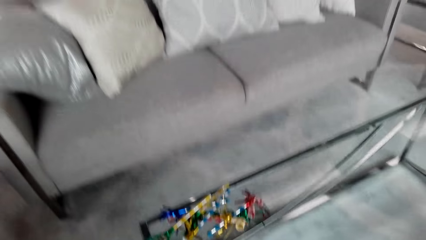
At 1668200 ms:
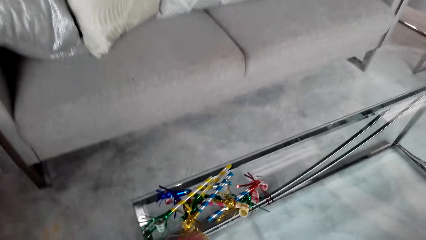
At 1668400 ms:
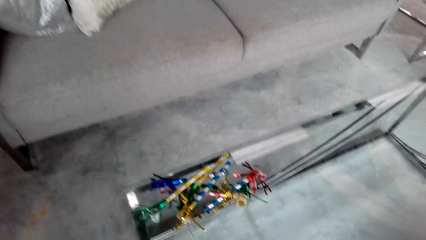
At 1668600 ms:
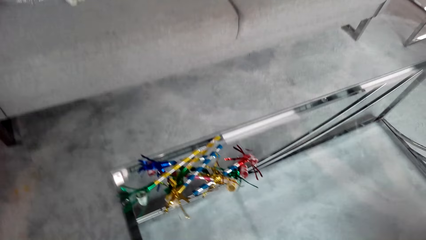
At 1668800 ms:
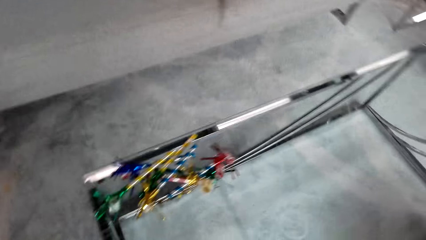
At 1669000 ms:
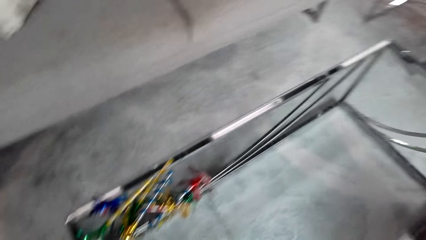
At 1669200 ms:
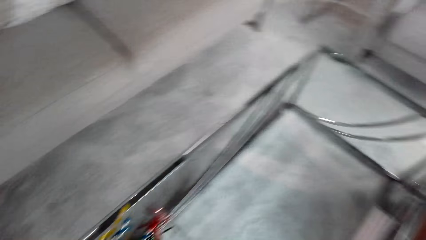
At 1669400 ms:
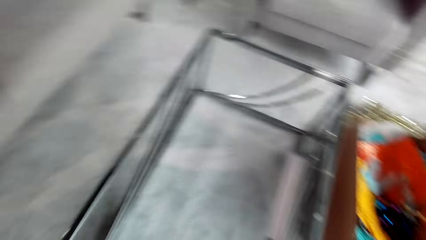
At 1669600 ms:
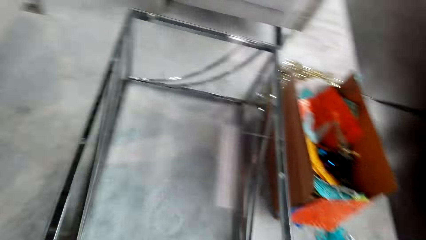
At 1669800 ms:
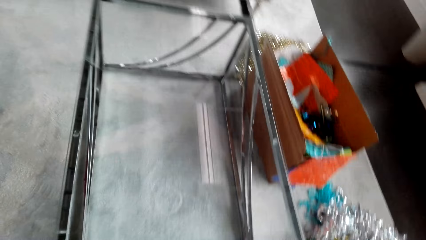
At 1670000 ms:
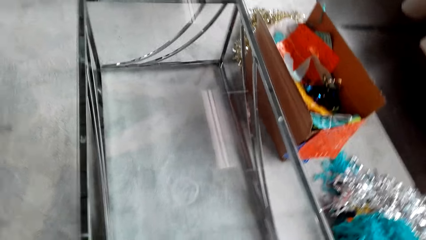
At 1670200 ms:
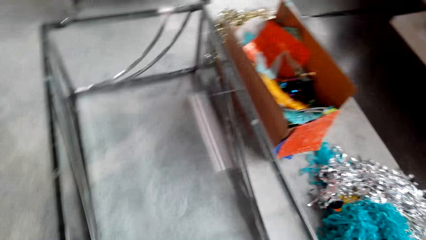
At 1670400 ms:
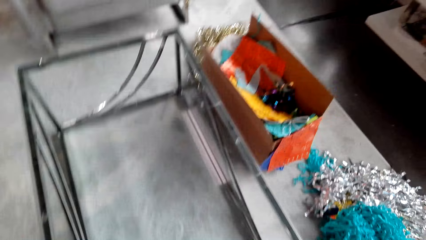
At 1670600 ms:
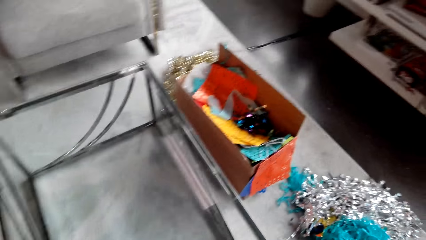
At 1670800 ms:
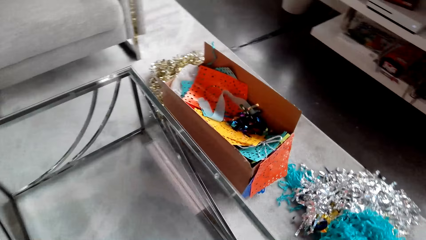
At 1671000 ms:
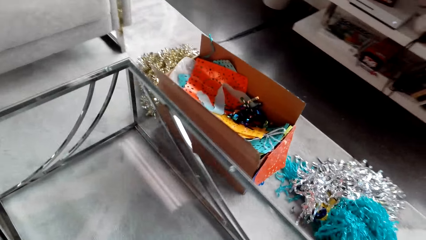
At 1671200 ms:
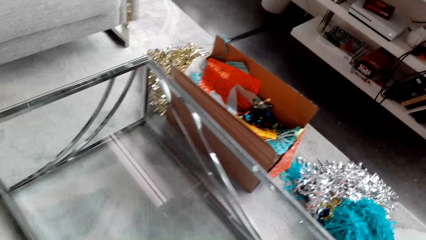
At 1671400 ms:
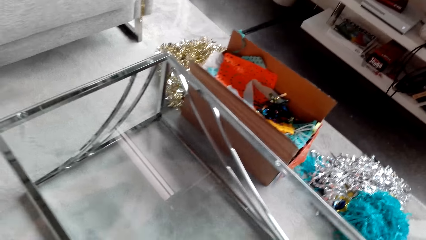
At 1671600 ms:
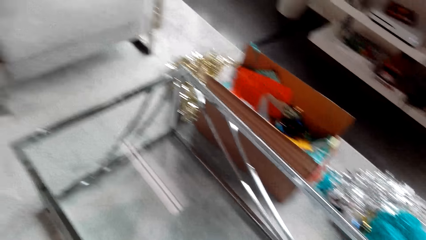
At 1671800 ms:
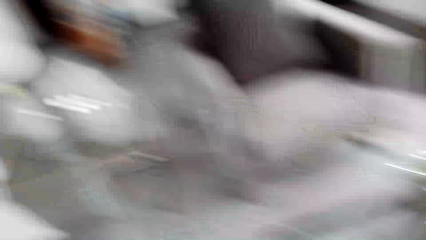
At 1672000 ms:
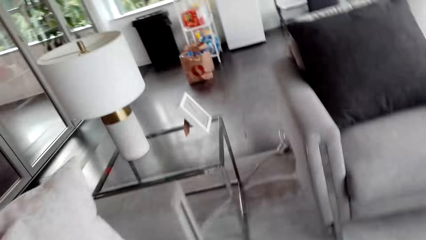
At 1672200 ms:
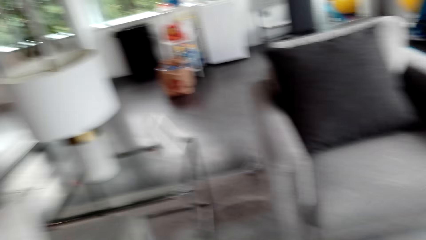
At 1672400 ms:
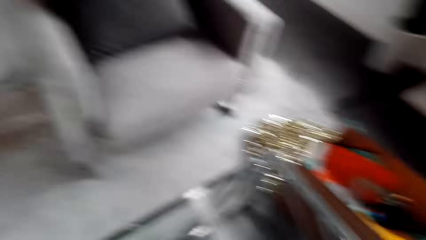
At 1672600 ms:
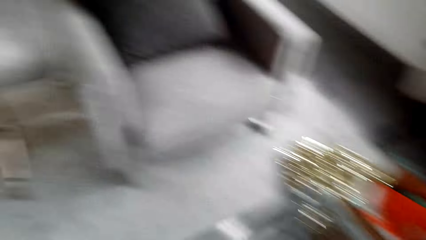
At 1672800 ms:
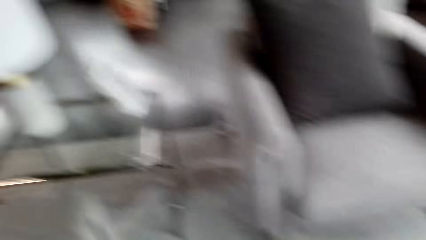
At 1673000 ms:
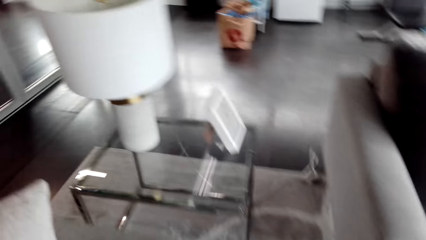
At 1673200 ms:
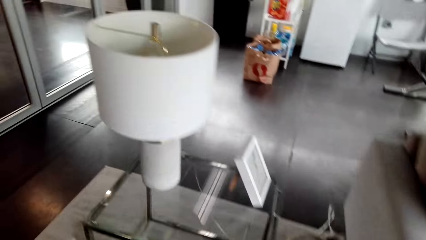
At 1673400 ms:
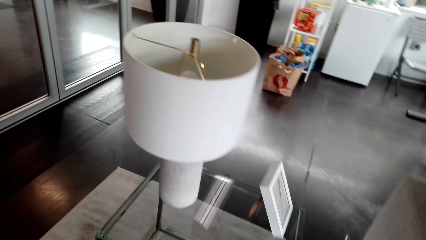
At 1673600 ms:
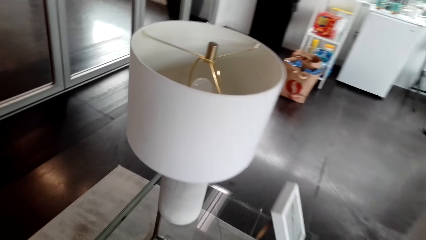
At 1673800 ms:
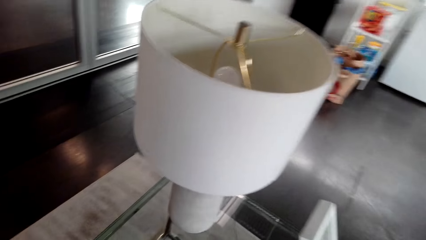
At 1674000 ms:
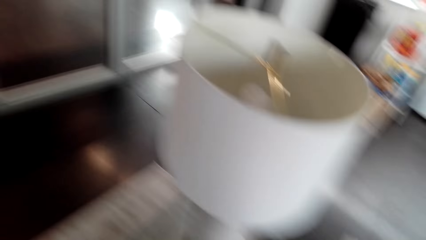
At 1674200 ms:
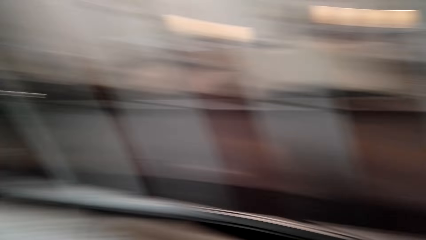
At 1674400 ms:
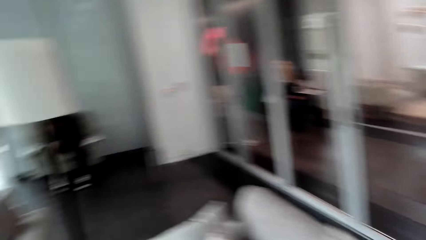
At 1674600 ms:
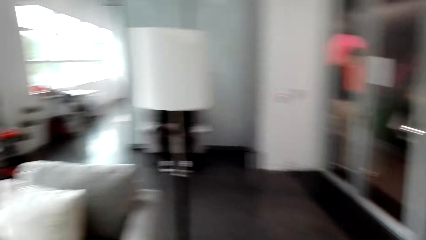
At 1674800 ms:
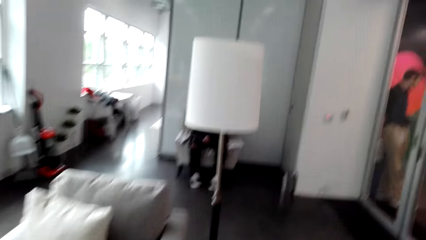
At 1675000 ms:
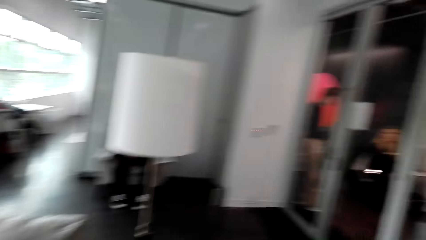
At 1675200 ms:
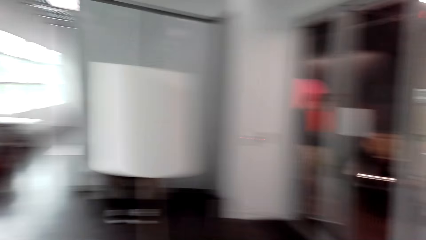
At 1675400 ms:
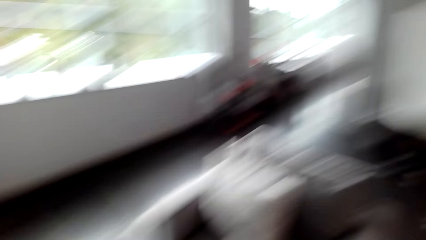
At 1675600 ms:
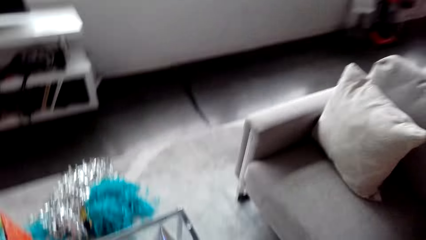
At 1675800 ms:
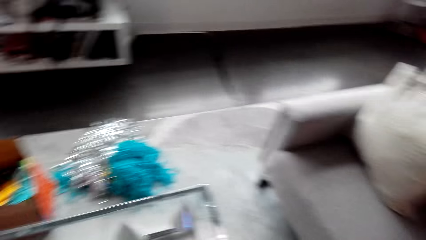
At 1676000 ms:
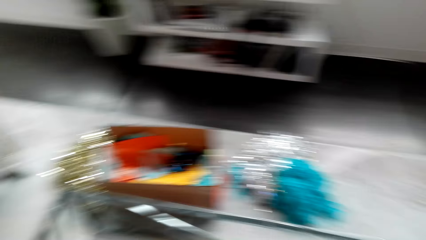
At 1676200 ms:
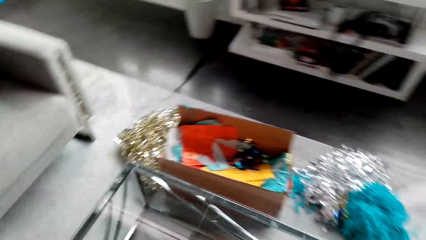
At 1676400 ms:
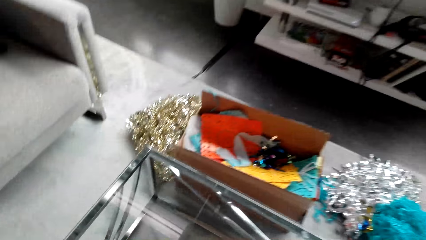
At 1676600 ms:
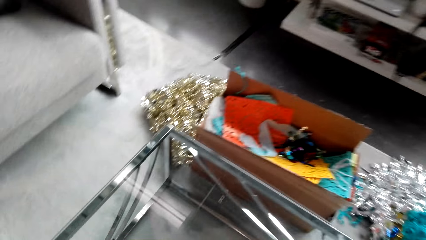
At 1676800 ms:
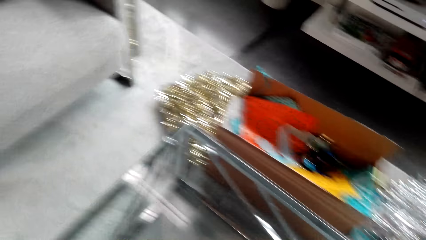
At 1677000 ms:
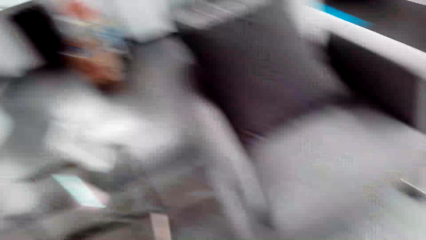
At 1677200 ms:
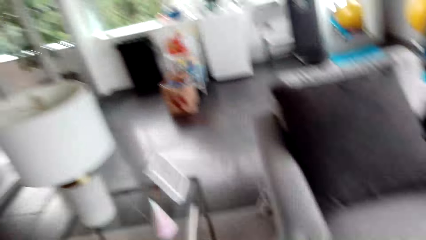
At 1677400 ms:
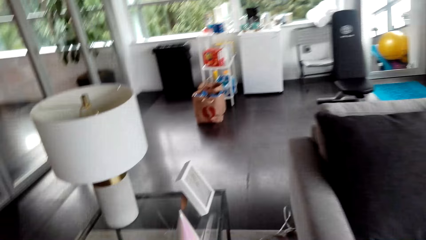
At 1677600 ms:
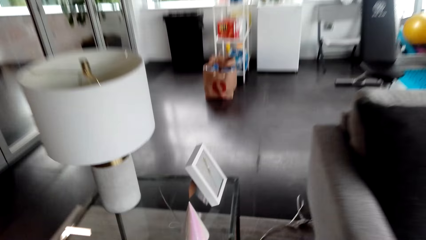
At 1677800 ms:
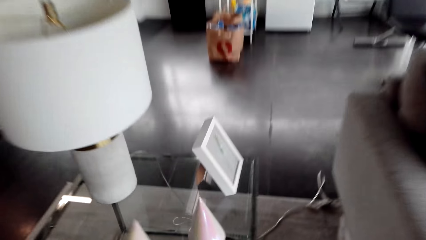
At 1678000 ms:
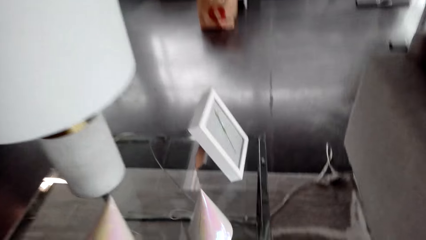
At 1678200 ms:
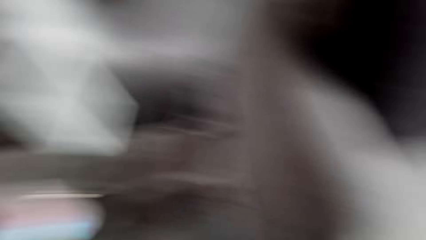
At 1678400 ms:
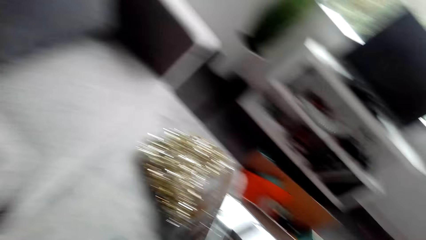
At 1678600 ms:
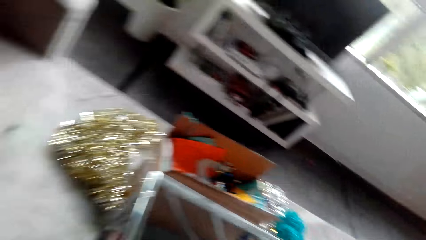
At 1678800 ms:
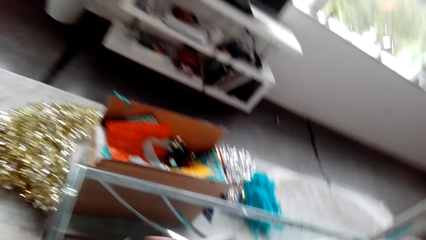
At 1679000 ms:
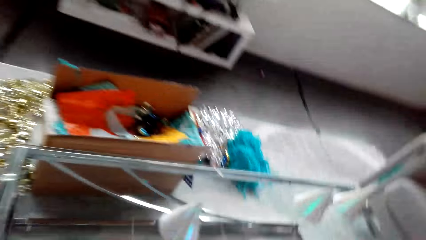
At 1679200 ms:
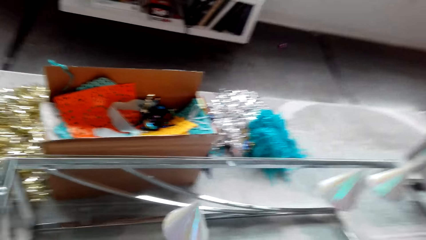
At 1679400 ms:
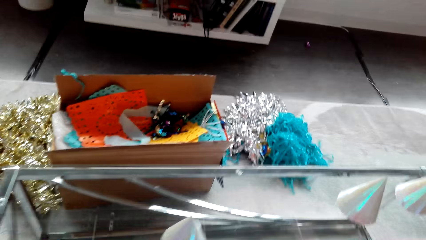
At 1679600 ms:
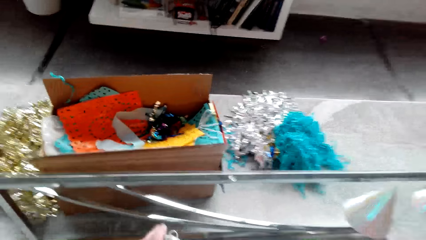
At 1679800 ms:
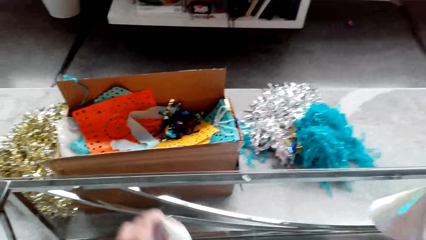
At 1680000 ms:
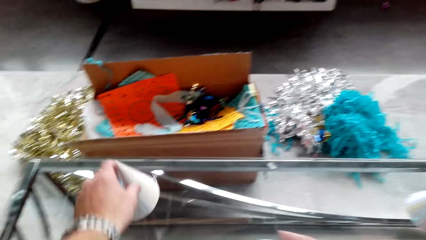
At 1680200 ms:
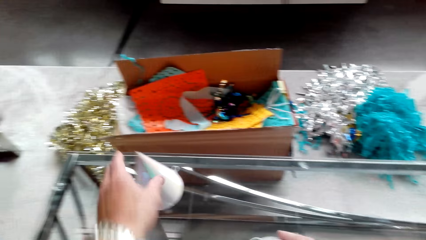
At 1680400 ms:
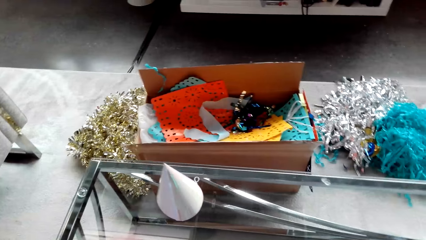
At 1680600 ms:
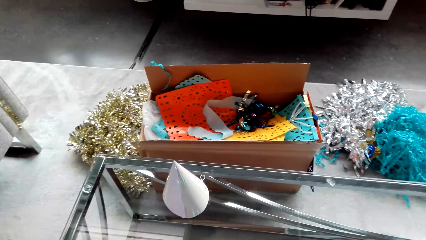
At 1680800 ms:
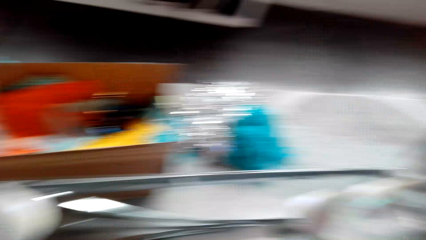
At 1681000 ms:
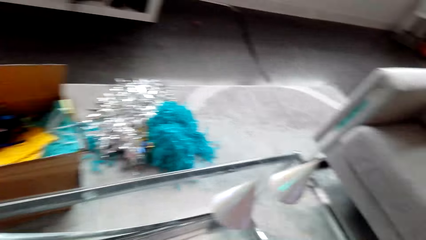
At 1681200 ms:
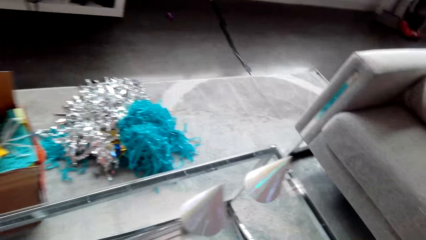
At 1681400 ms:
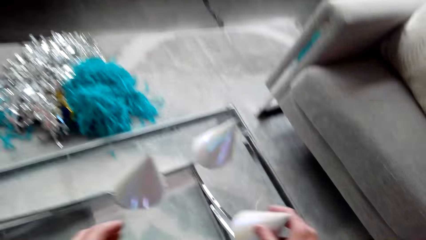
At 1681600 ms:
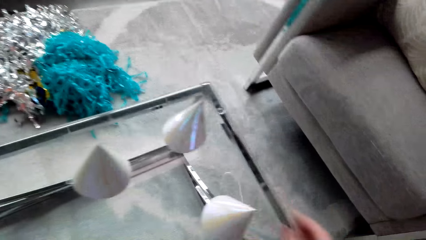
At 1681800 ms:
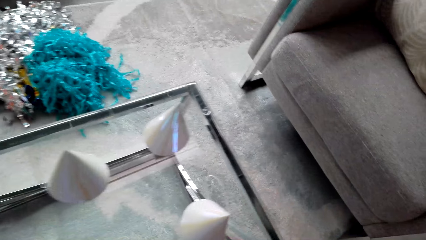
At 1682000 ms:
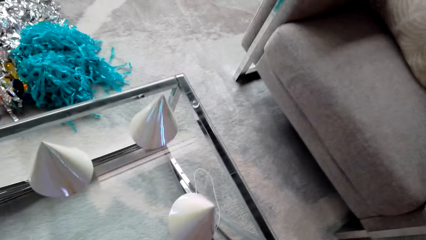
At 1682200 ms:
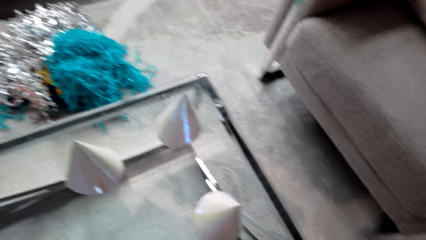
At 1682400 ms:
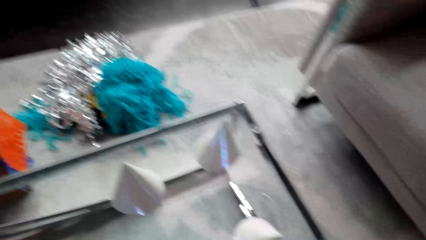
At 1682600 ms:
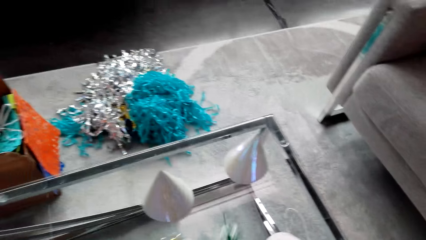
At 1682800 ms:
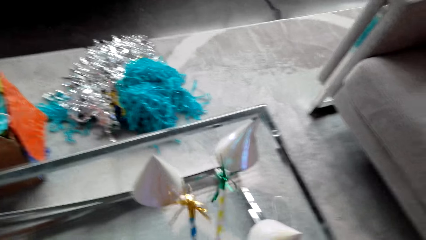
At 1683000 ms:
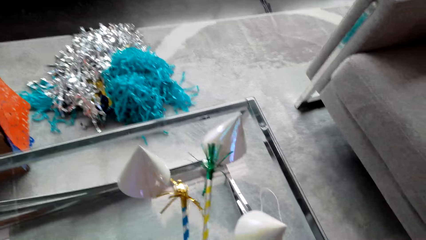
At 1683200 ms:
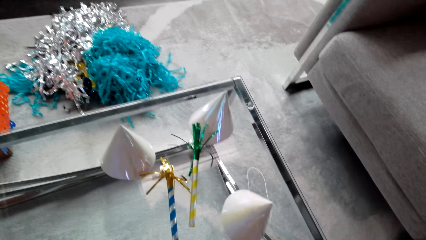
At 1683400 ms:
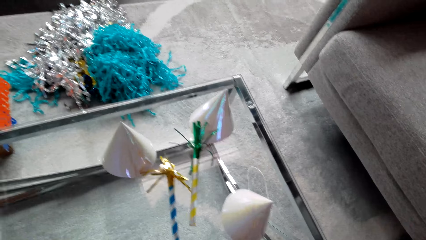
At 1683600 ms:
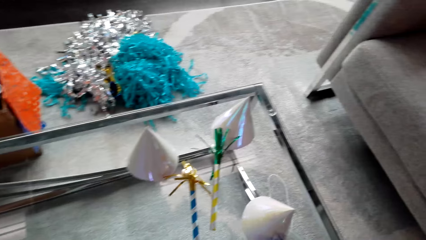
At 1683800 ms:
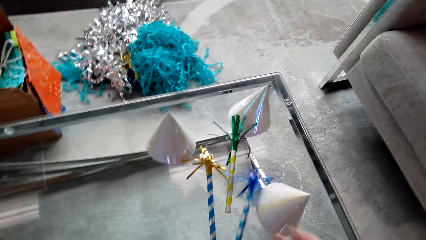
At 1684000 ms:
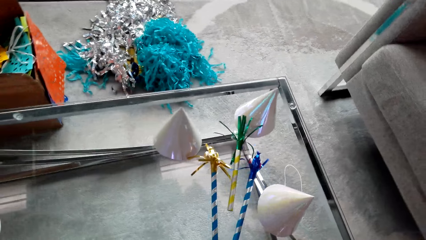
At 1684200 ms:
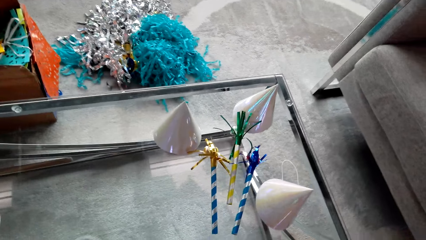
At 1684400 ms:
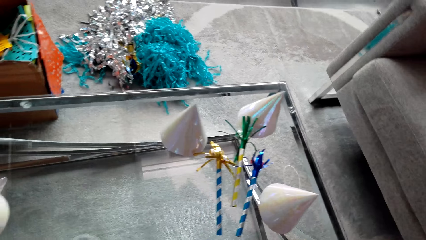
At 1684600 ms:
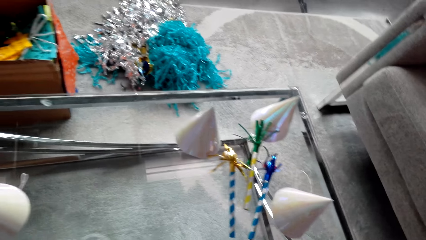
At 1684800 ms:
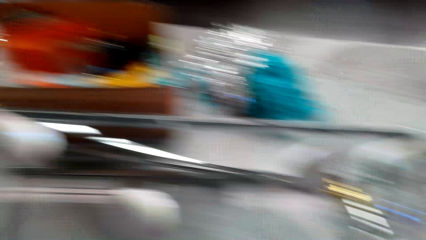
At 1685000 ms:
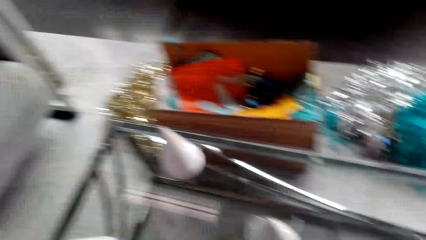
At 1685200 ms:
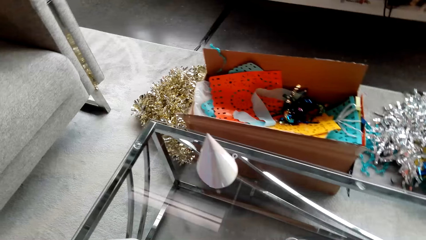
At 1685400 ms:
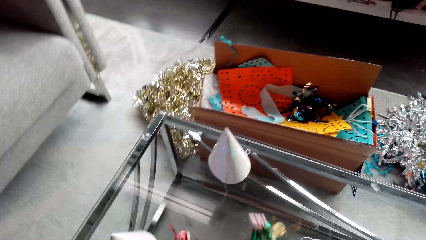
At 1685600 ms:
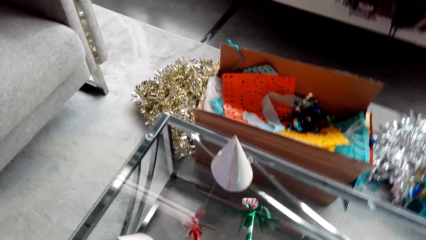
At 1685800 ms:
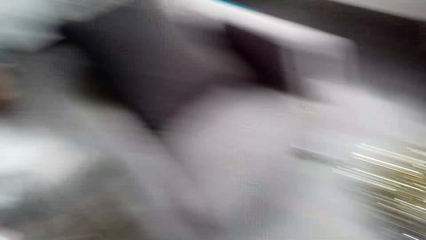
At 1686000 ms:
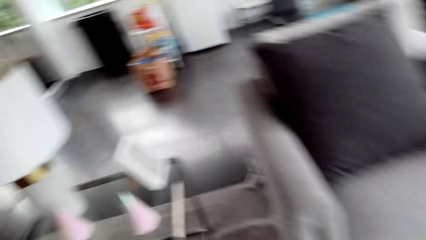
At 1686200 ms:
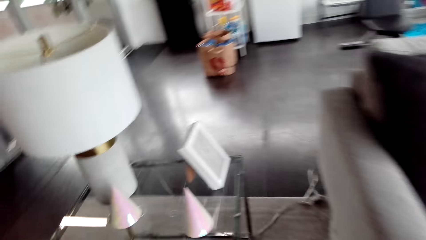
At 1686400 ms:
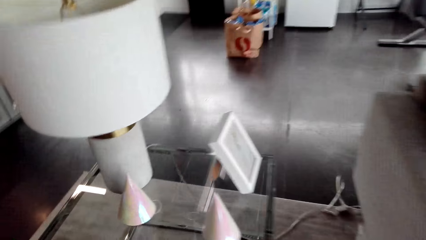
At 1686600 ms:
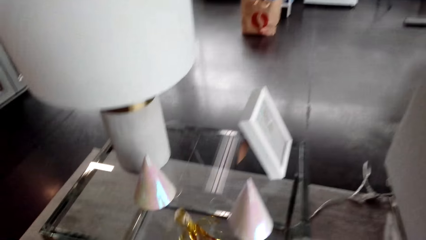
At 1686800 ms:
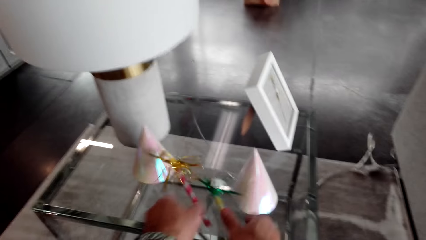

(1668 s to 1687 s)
The camera wearer moves around. They put party hats on the table. They arrange party caps on the table. They put party blowers on the table.
